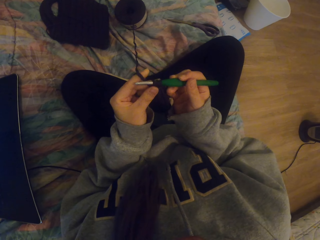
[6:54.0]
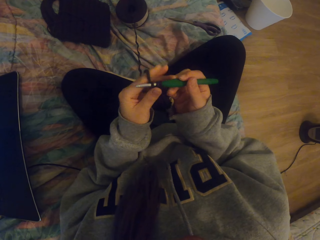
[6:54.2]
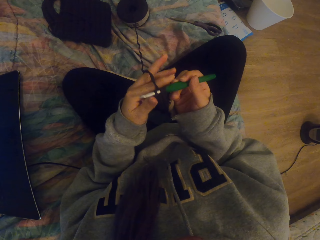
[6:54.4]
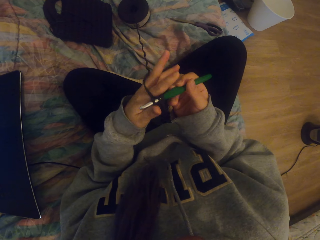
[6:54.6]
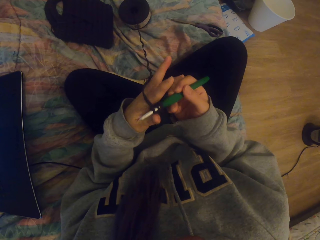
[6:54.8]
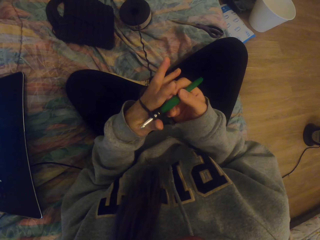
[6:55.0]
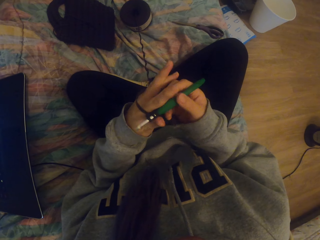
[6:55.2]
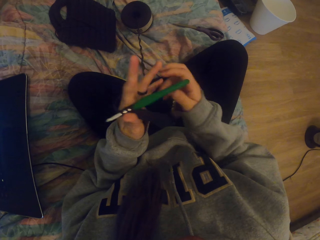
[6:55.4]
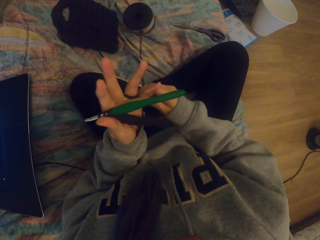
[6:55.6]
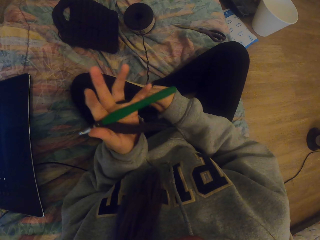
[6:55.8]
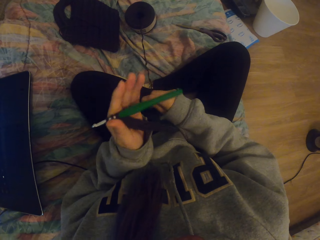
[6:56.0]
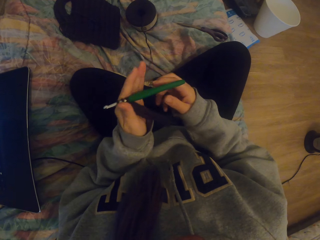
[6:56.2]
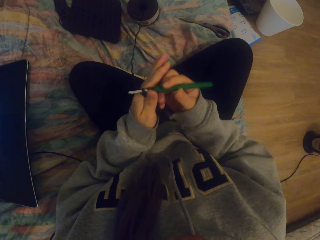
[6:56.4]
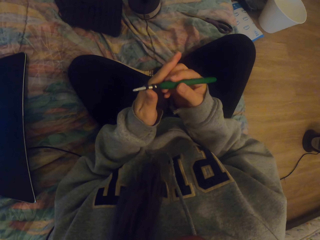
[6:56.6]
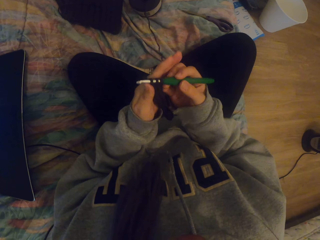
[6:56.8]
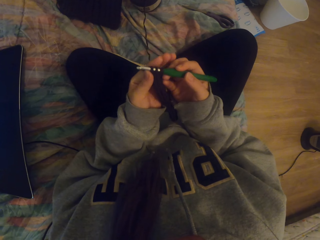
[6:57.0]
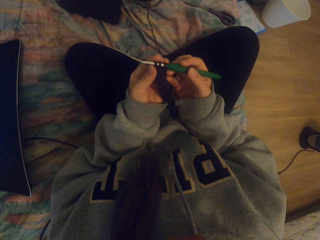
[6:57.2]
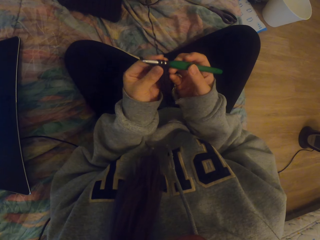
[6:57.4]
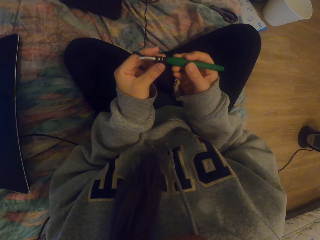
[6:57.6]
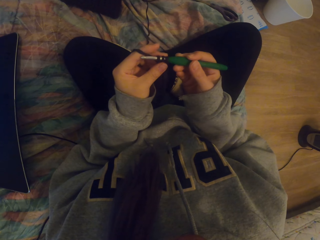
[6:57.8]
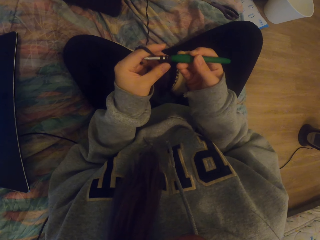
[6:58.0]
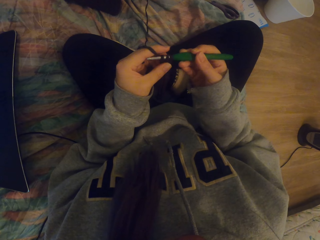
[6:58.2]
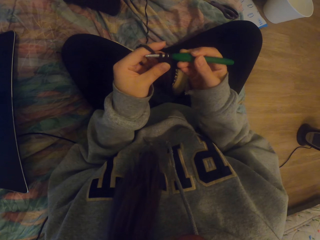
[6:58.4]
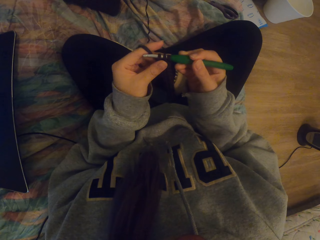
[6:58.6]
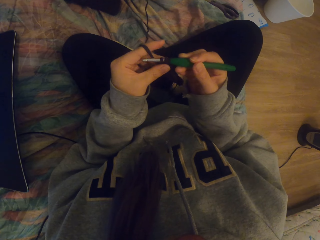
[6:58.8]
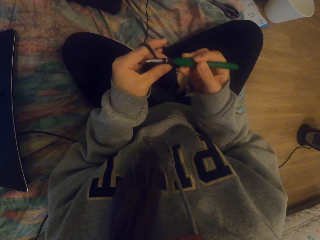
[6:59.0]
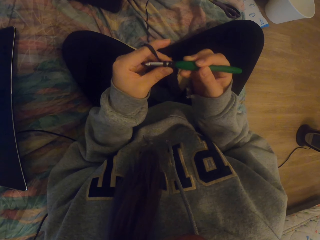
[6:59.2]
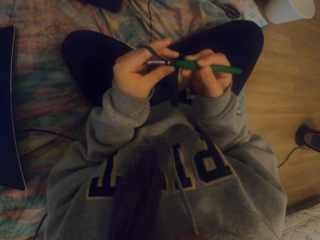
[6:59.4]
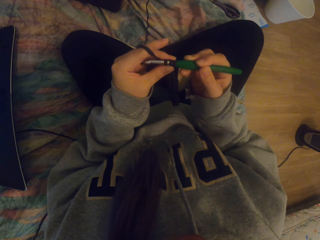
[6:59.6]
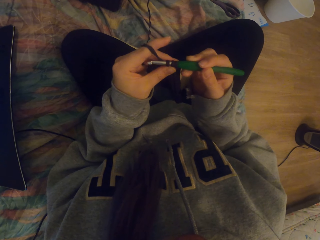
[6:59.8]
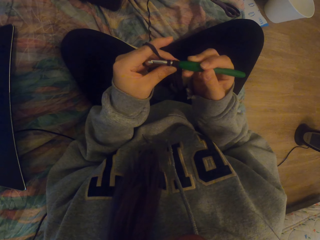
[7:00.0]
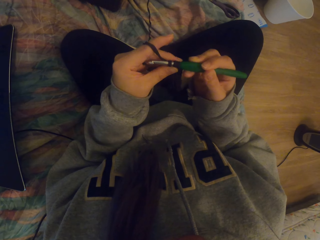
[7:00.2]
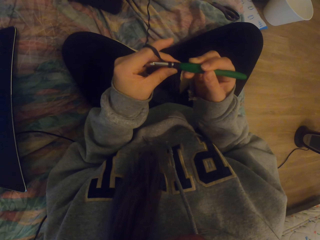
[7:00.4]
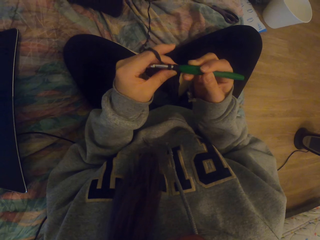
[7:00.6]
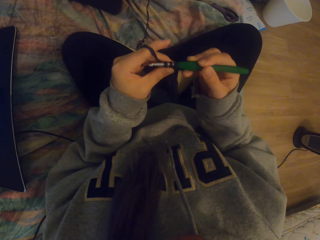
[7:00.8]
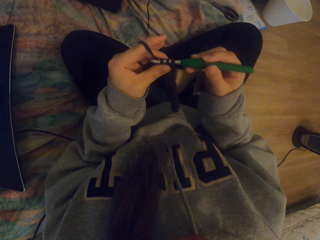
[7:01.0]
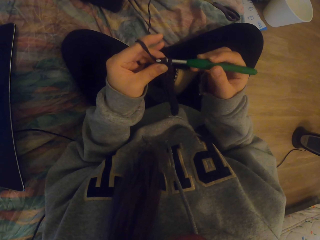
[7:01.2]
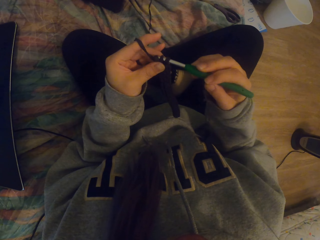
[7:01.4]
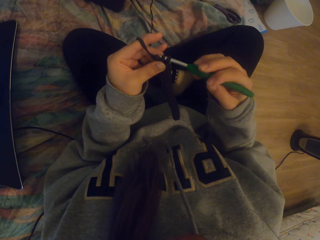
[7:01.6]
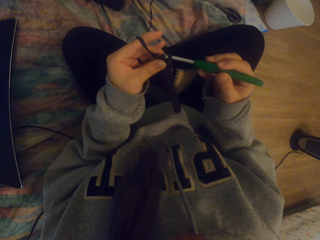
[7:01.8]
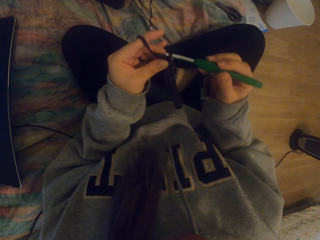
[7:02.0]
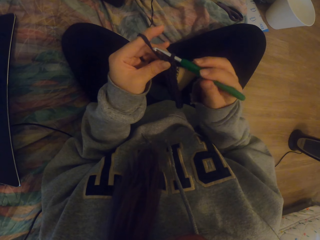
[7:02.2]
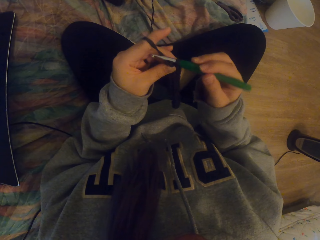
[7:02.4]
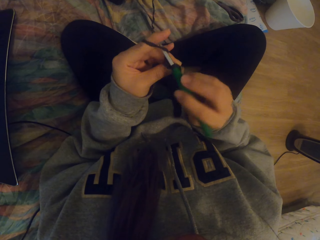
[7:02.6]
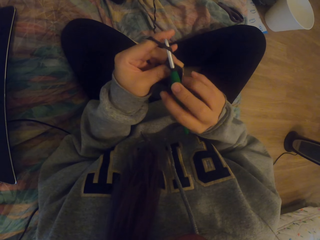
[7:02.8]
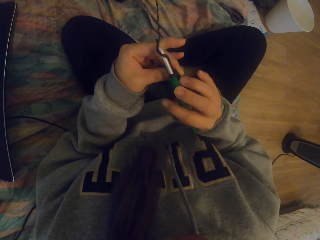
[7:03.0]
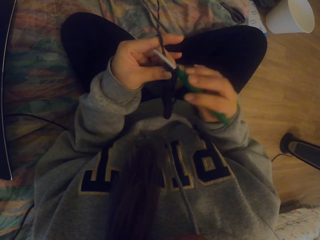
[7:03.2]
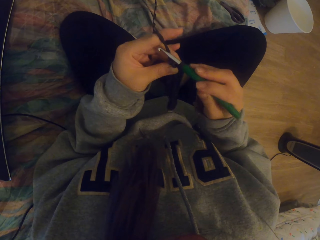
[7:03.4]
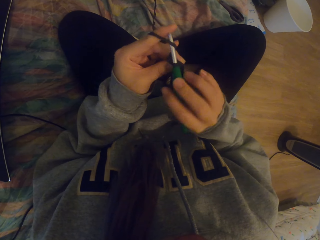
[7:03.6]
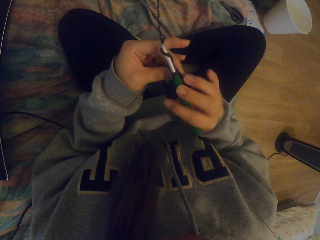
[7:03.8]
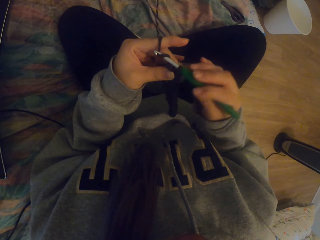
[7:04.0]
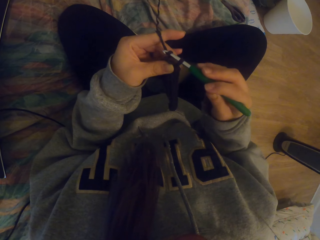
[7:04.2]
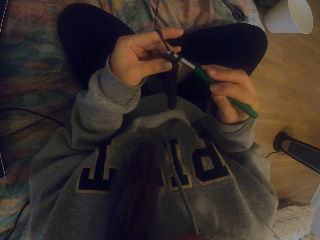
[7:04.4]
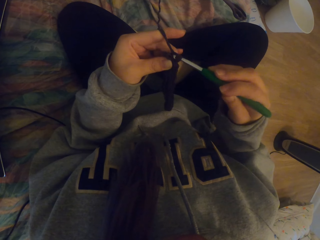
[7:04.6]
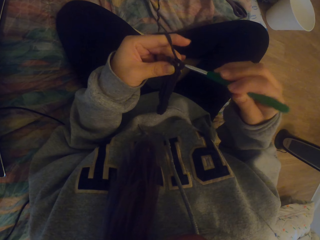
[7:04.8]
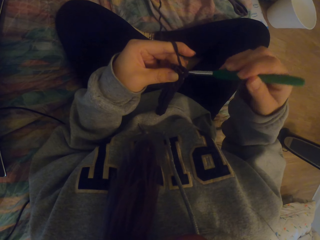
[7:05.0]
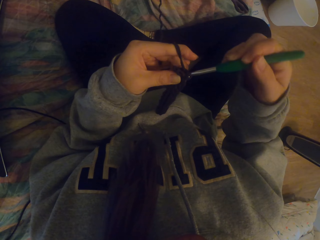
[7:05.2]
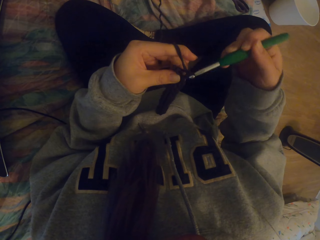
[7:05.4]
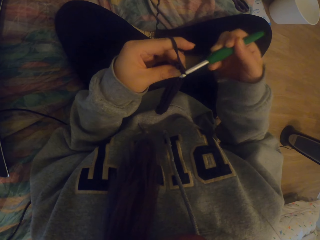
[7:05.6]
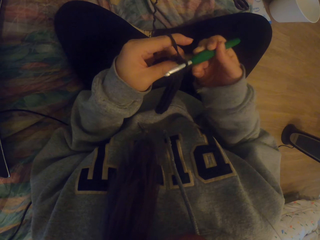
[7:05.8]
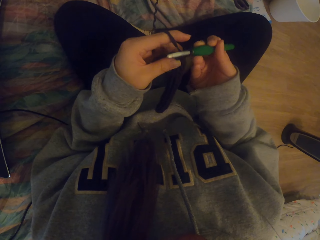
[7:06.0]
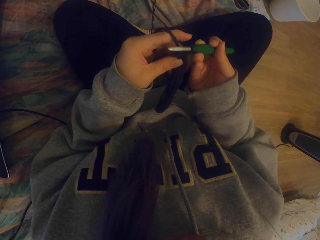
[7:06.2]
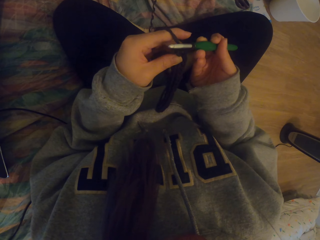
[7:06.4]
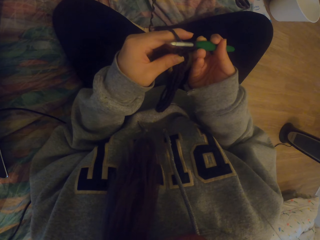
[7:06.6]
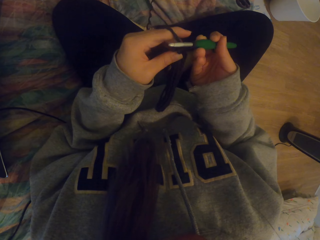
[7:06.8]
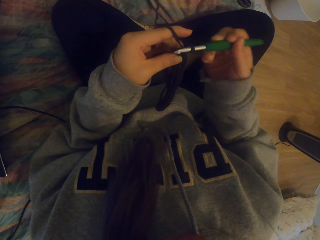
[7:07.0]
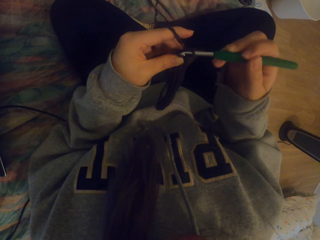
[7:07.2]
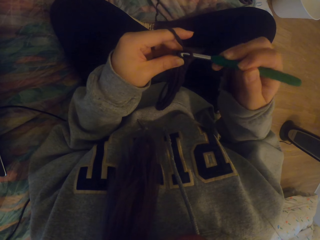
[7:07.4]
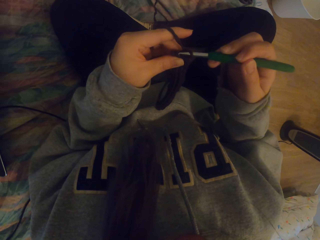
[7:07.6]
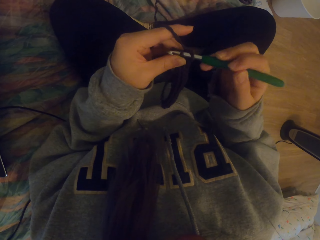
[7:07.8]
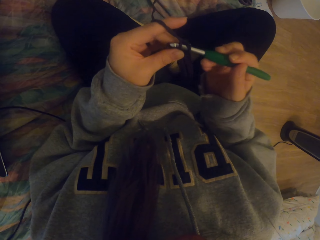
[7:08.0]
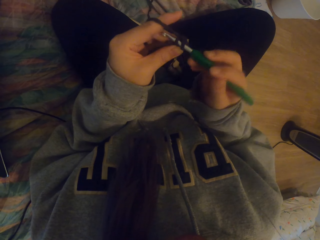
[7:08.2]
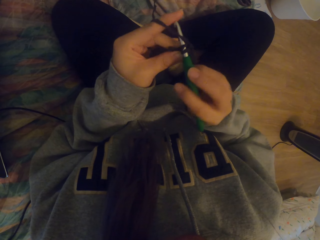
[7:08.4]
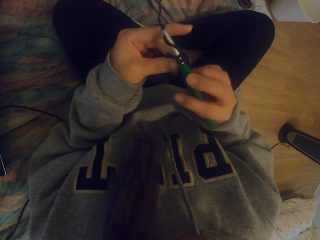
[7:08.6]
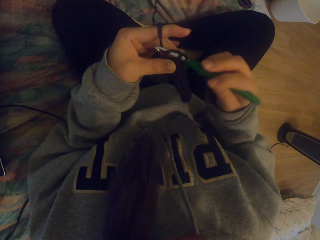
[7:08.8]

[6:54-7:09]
The camera wearer adjusts the cloth. They tighten the crocheting yarn with the right hand. They hold a crochet hook with the right hand. They adjust the knitted piece with the left hand. They knit using both hands.

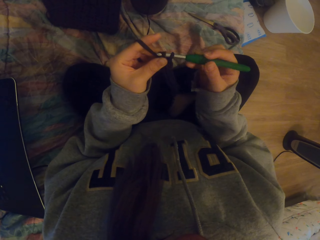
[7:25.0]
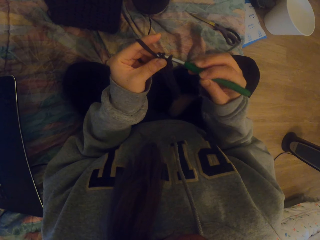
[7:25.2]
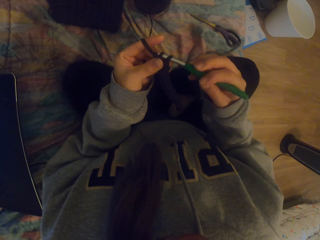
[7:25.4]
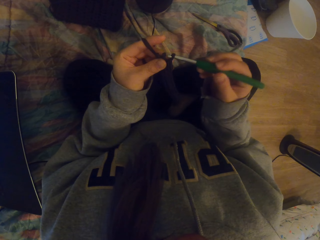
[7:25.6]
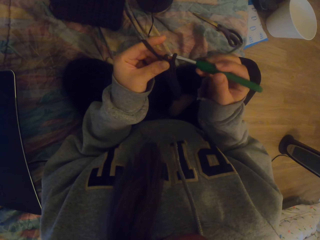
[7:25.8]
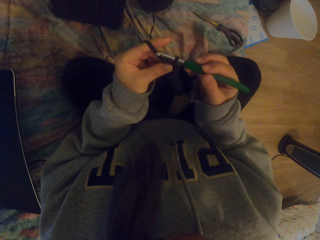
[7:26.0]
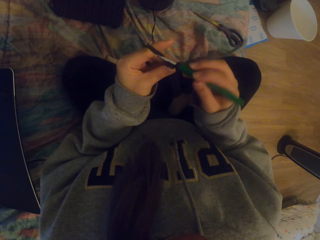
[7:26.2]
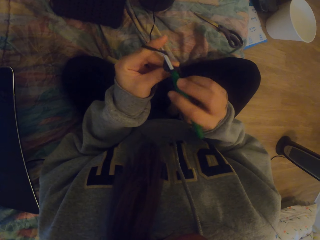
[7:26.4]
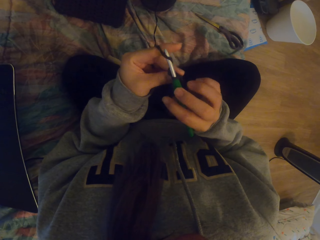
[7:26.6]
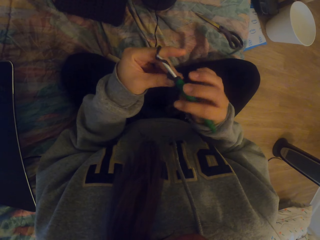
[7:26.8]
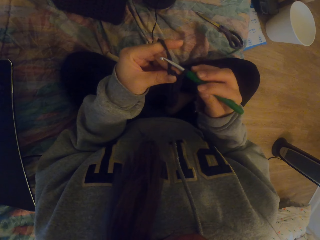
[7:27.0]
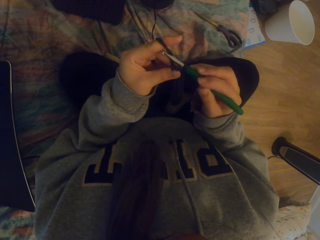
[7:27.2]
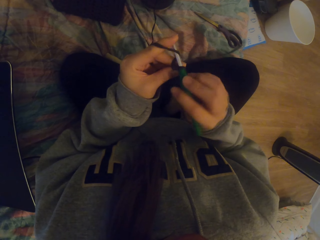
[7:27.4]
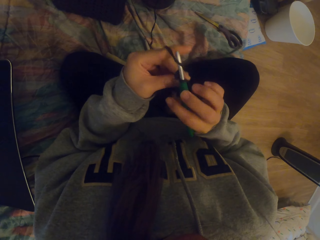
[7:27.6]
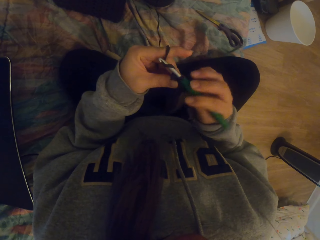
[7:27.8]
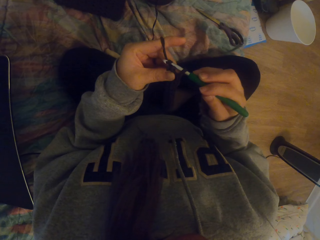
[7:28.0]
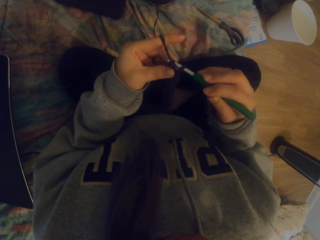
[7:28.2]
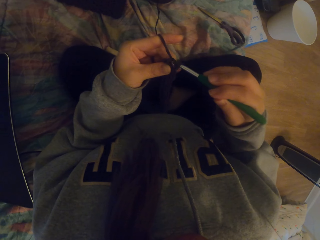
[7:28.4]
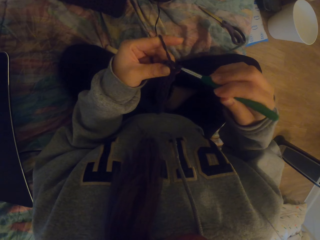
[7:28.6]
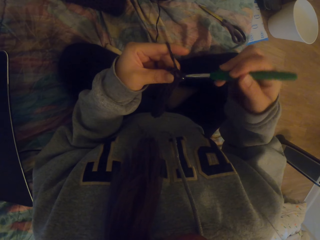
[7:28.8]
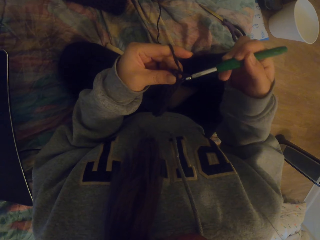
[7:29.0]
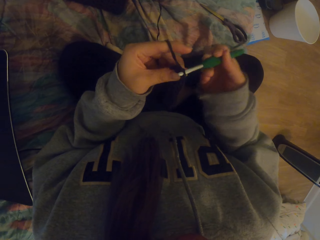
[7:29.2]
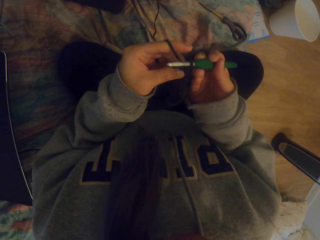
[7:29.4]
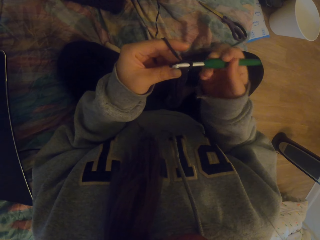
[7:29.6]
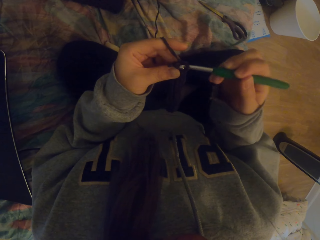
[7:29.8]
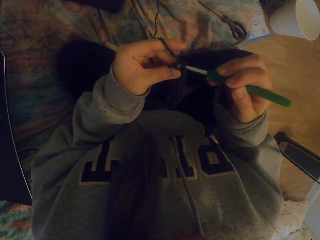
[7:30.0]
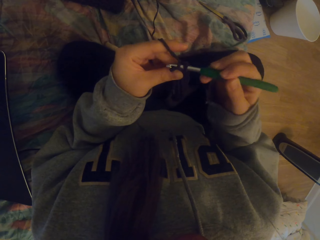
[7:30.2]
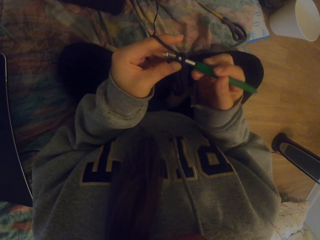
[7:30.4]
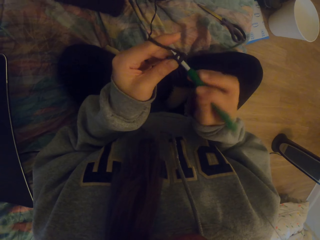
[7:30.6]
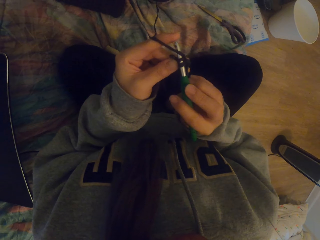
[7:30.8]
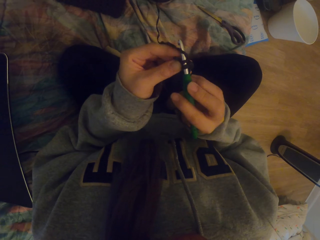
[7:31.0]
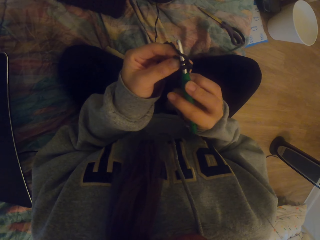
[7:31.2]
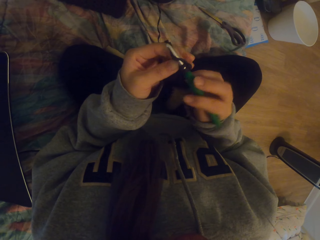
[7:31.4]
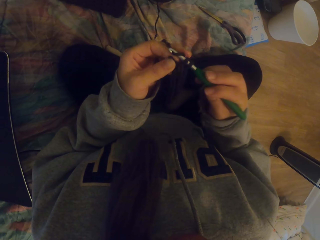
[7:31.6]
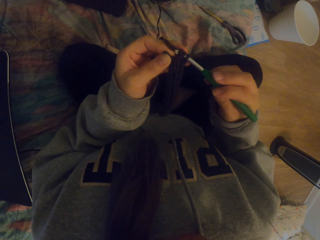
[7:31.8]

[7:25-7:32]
The camera wearer knits using both hands.
